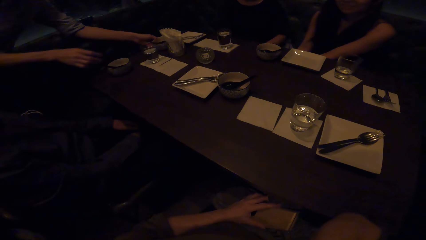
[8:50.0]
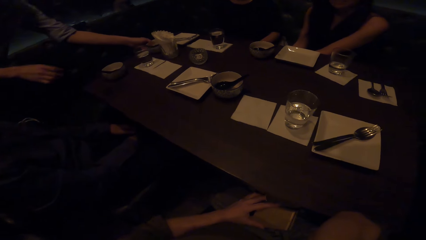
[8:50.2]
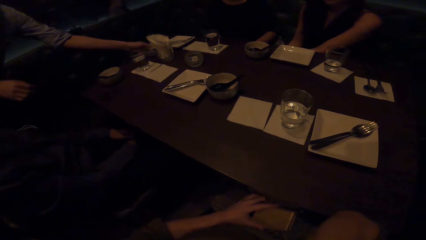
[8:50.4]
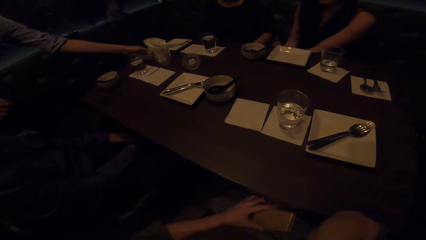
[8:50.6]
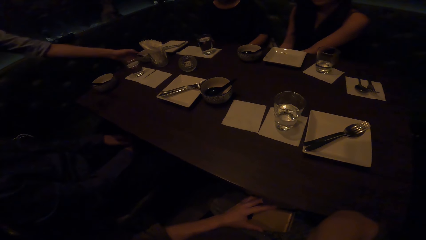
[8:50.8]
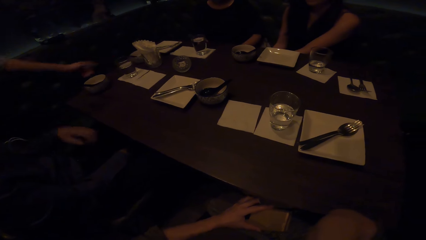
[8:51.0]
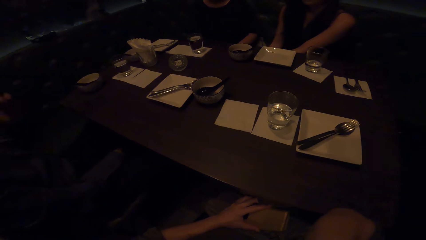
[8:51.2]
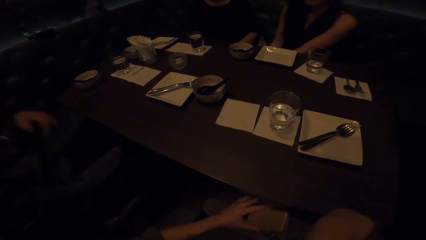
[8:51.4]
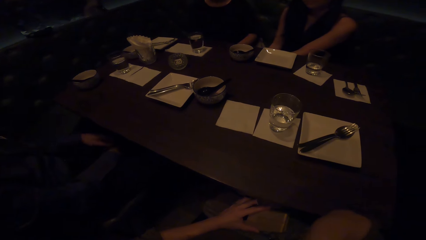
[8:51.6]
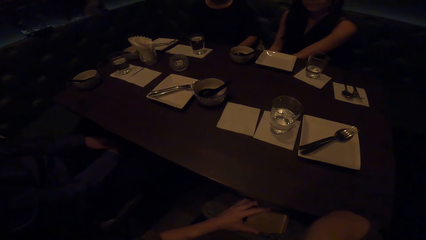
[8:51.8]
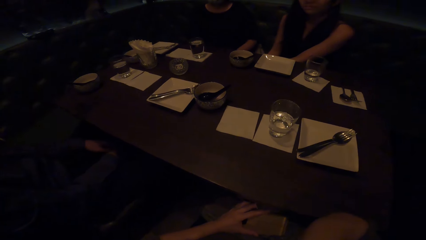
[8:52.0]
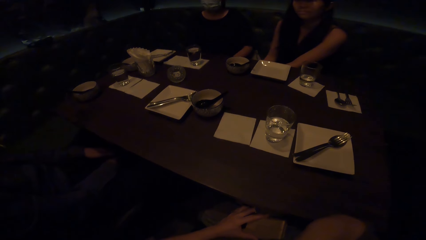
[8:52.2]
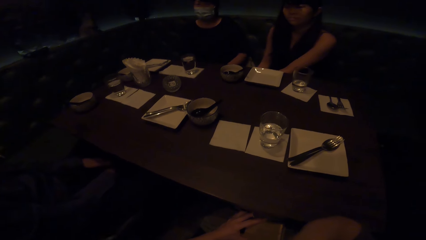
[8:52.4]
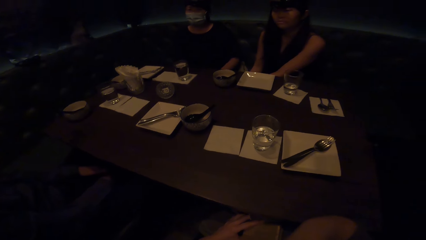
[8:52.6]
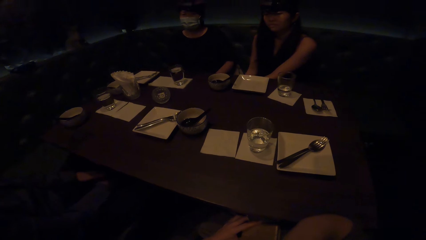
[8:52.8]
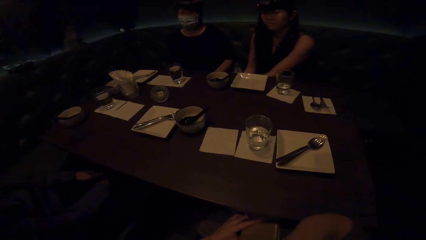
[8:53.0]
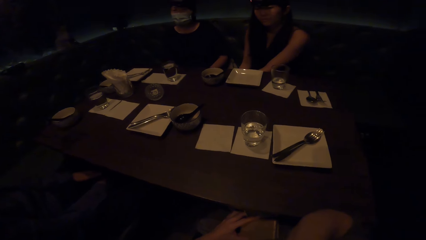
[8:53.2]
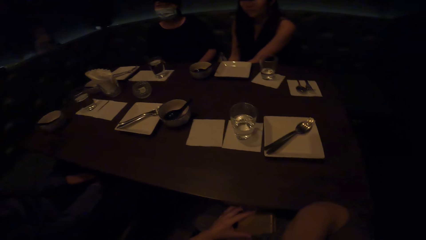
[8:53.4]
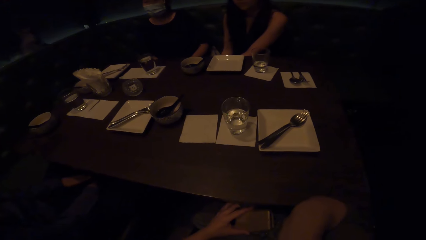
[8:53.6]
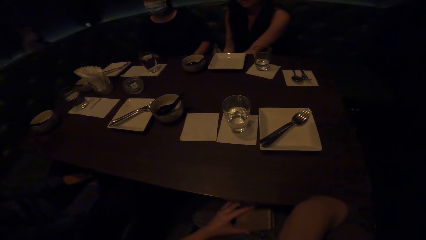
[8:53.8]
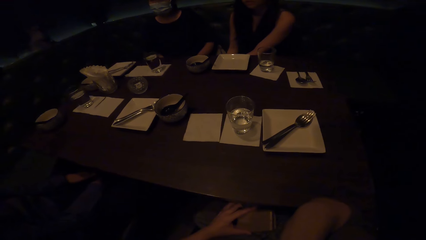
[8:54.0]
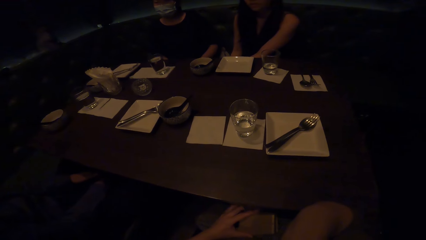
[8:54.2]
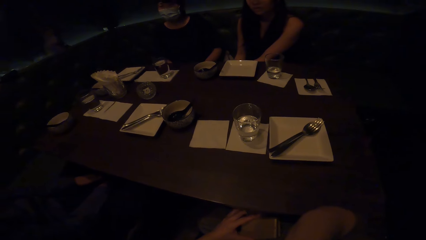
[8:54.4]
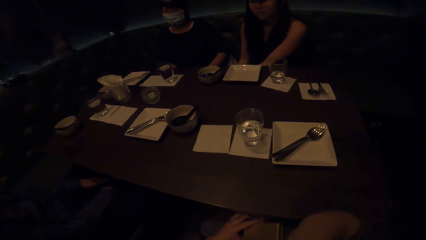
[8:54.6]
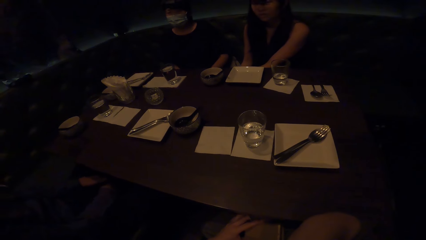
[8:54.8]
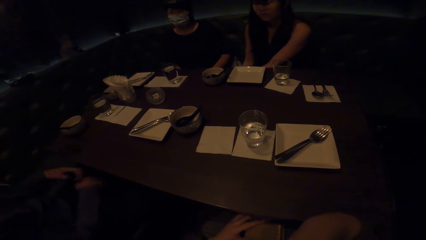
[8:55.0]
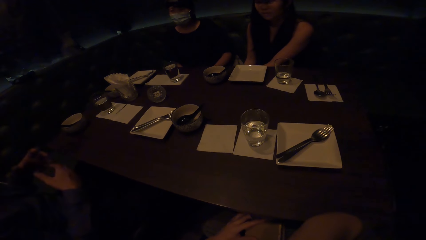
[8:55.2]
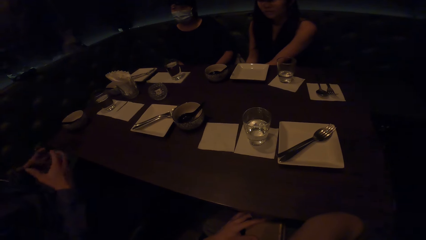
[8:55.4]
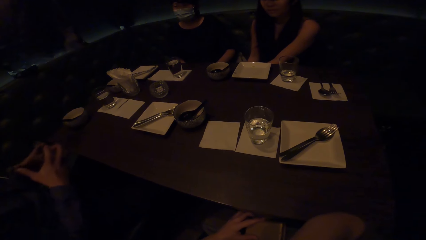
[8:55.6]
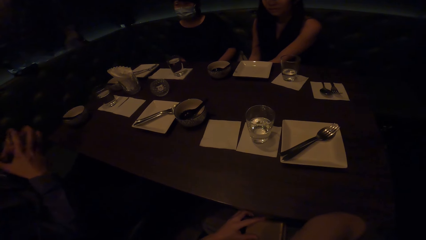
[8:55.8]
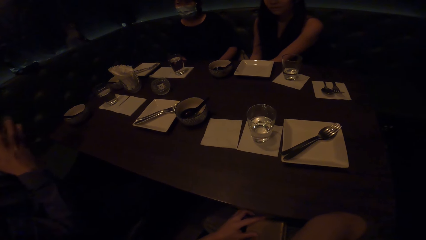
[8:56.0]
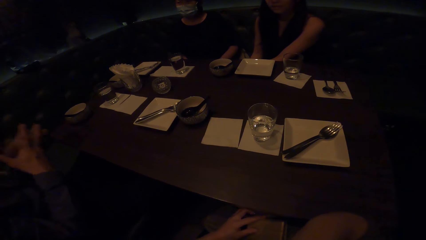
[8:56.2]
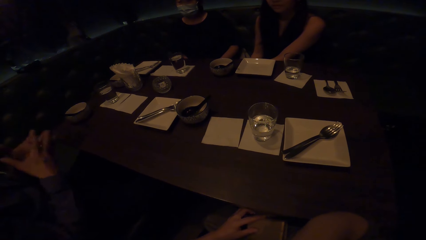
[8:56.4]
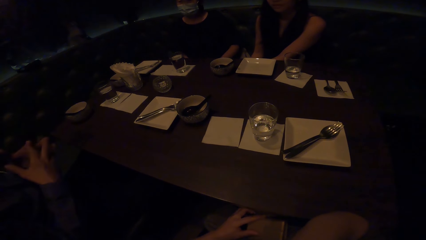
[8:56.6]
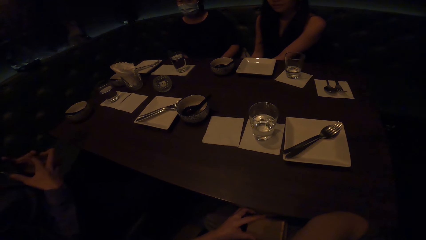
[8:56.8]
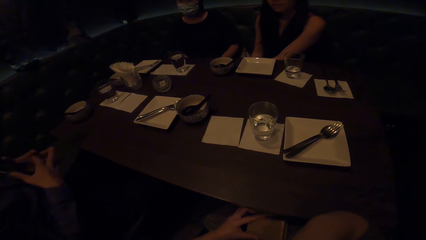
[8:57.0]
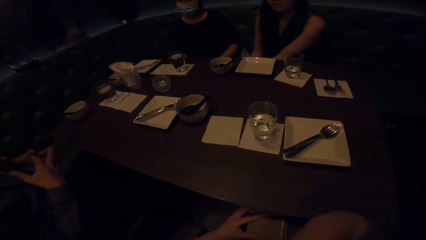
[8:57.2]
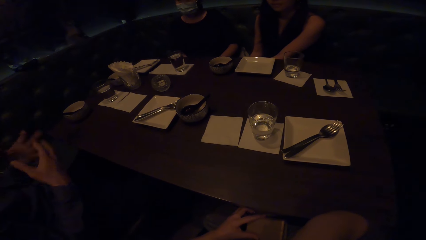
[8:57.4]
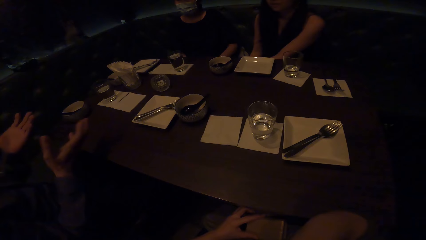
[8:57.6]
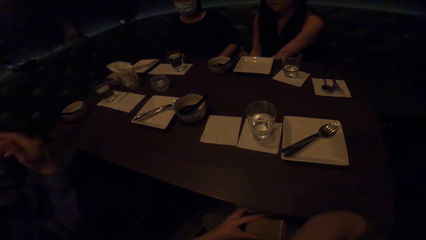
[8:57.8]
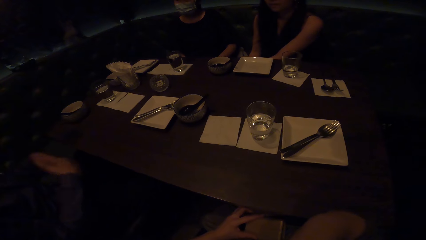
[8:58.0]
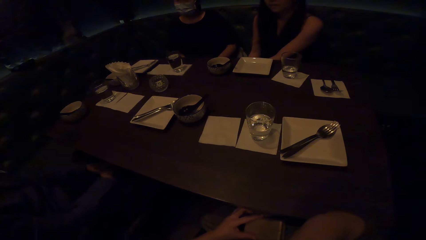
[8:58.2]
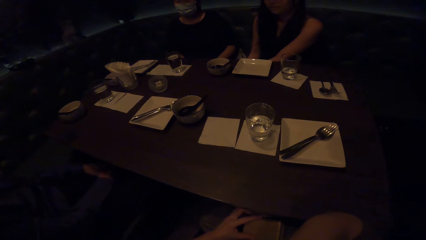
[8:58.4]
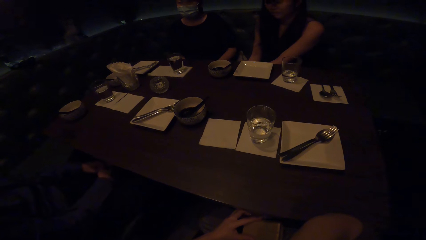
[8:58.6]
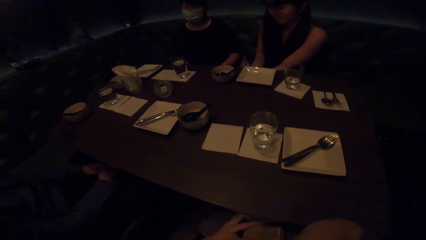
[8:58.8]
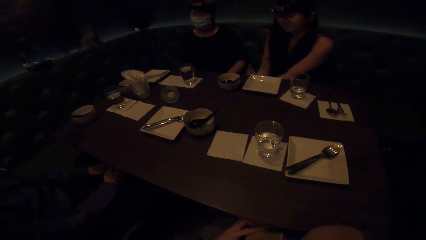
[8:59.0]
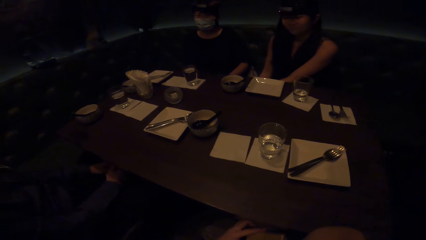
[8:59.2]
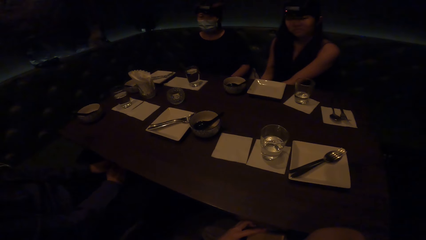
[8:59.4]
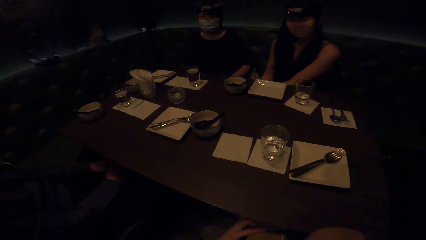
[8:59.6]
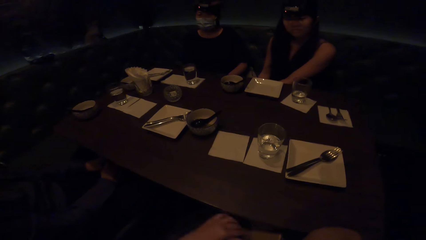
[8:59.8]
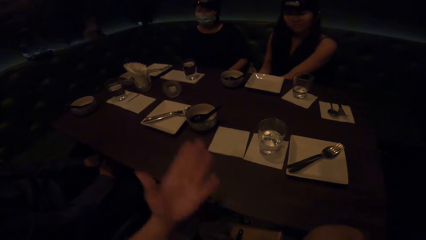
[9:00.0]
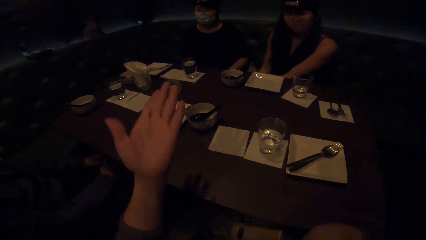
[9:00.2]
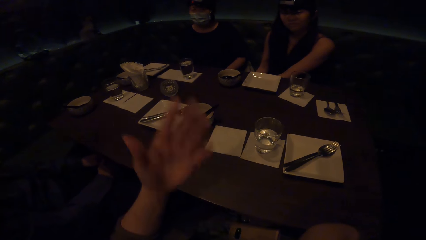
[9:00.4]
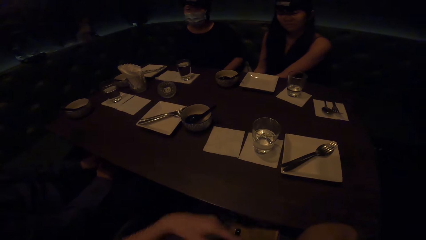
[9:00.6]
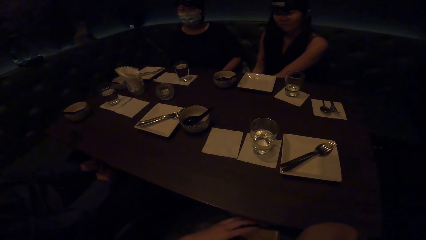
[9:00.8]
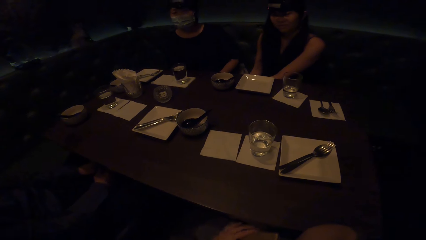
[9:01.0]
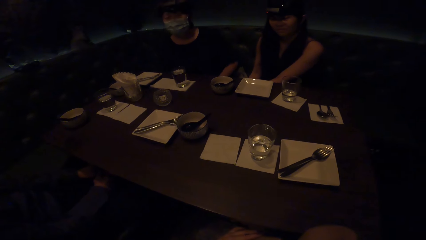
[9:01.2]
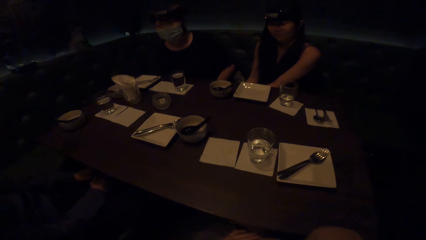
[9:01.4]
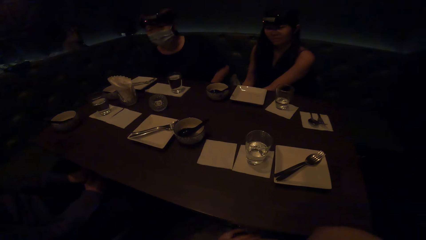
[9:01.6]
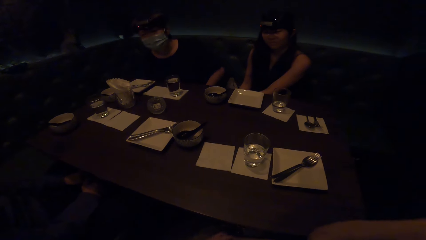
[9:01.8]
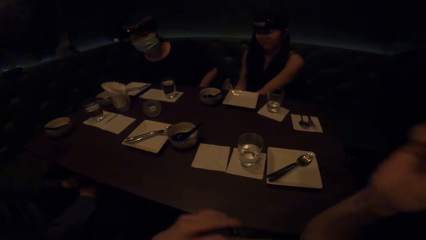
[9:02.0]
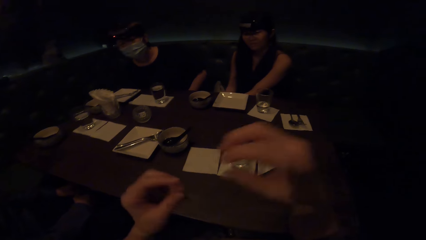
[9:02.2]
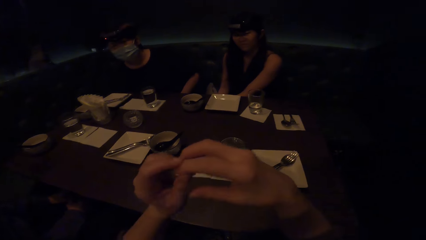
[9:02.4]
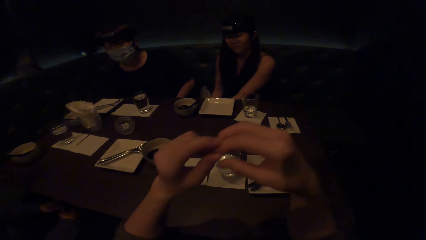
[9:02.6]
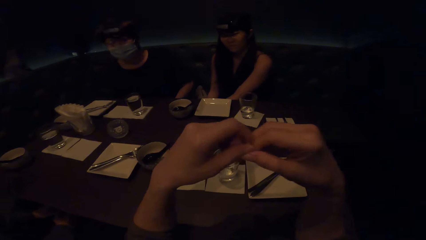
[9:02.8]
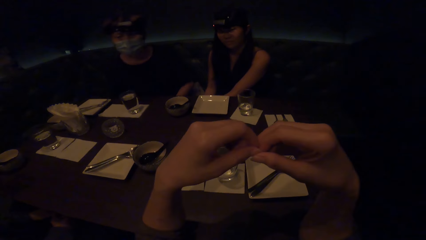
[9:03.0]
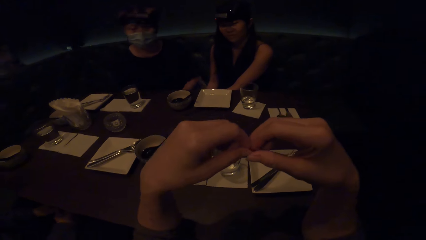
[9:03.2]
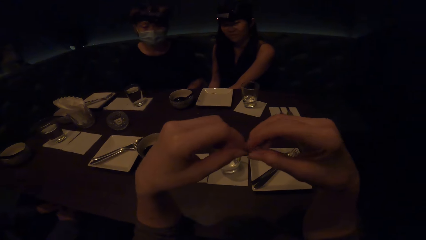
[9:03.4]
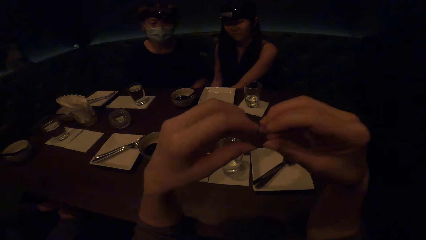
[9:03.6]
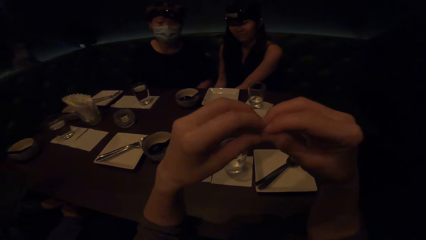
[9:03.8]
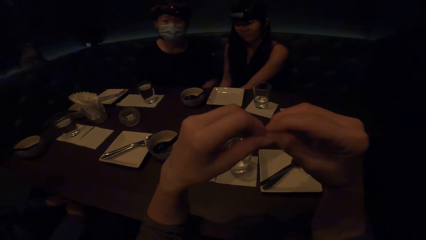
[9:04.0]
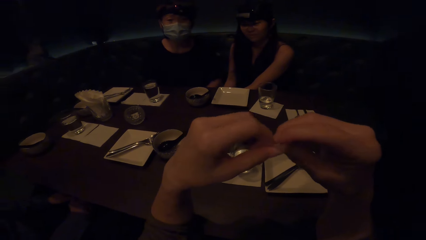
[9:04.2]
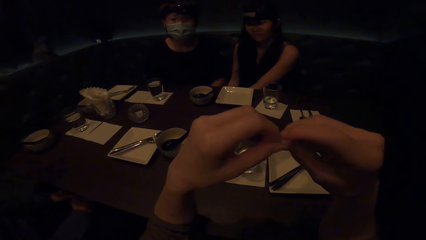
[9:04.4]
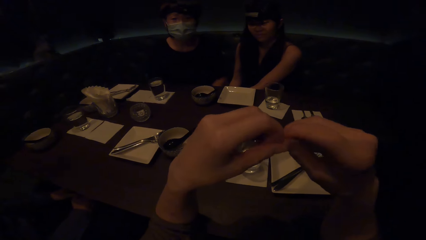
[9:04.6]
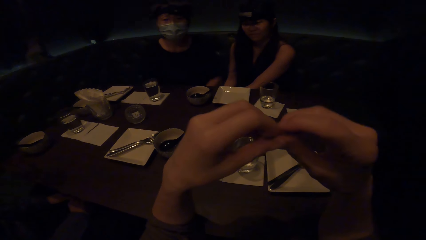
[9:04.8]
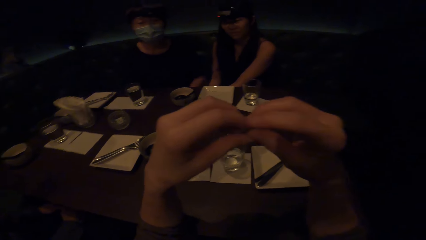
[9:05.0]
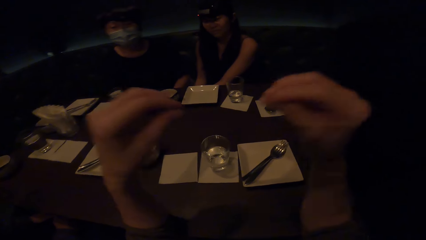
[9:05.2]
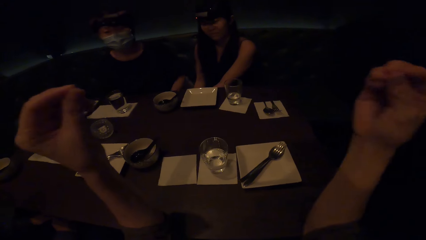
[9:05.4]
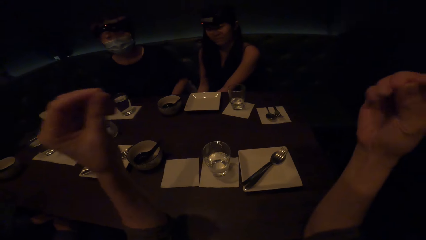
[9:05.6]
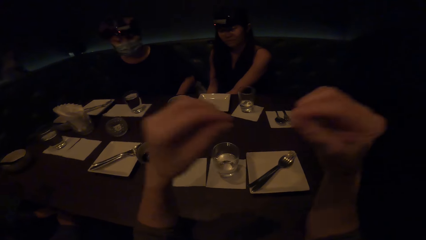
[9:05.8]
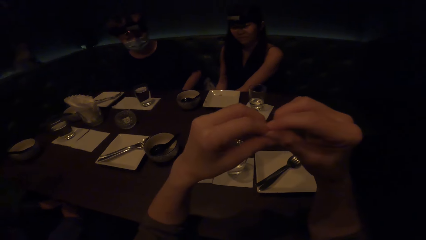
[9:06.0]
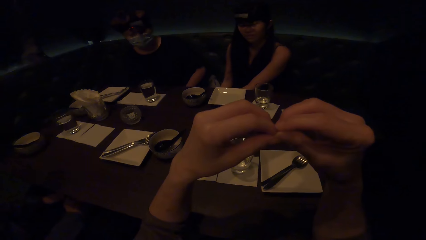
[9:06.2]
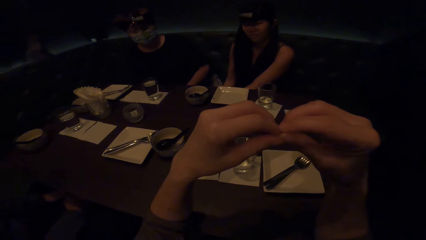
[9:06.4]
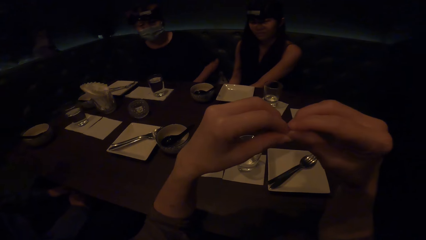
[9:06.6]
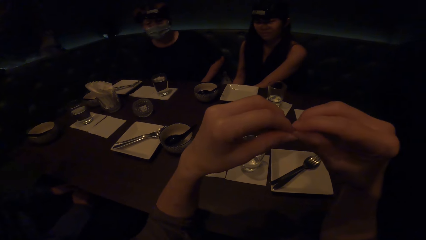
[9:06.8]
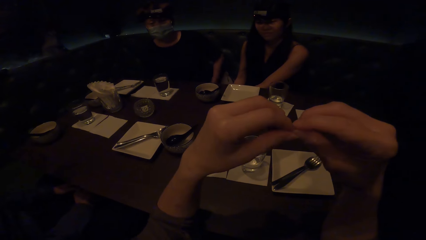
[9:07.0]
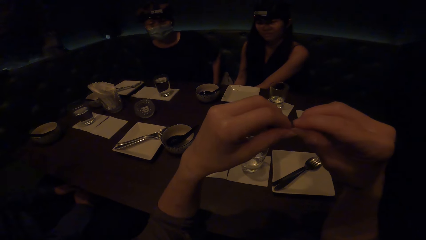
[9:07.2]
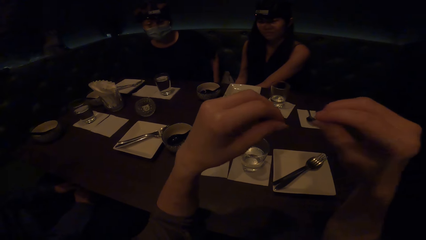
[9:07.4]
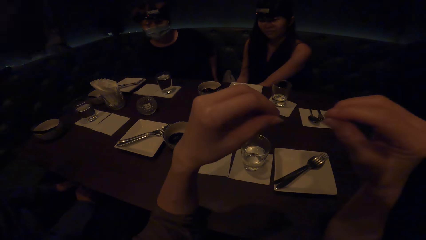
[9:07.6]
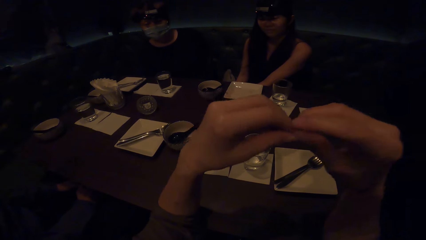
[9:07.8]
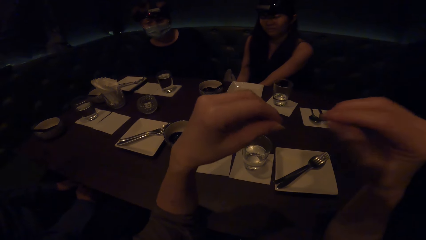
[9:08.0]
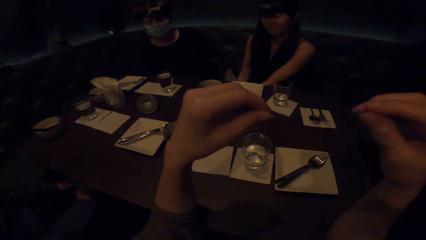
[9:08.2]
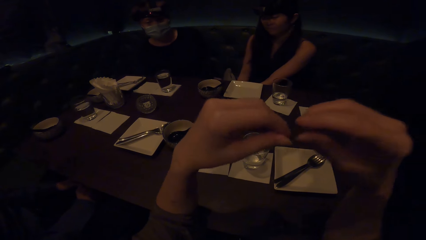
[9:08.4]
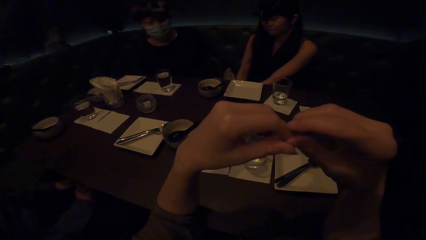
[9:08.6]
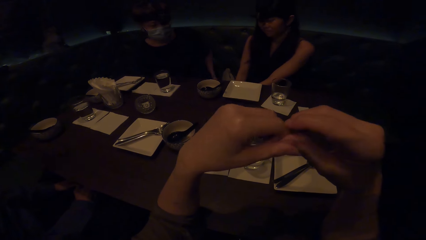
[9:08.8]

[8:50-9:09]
A man places the bowl on the table. Another man interacts with a woman. The camera wearer interacts with another woman. They interact with friends in gestures. They lean on the table.
